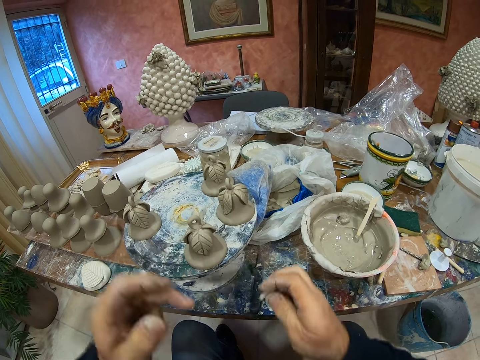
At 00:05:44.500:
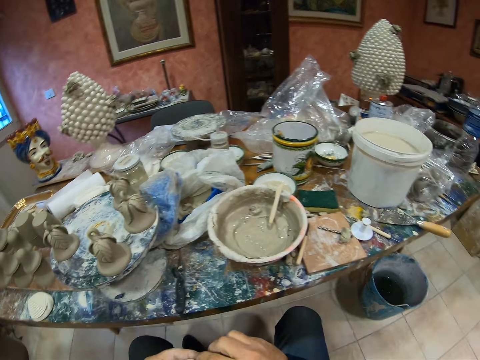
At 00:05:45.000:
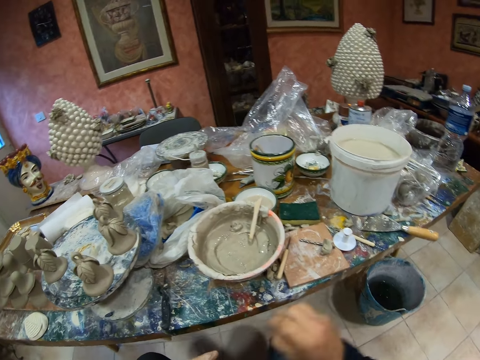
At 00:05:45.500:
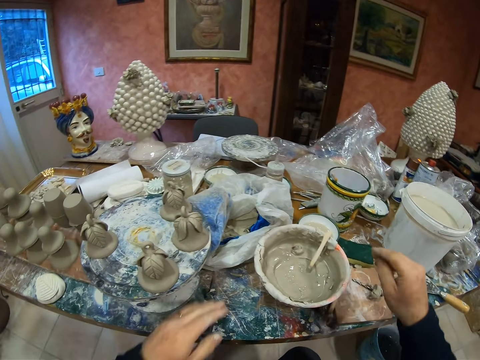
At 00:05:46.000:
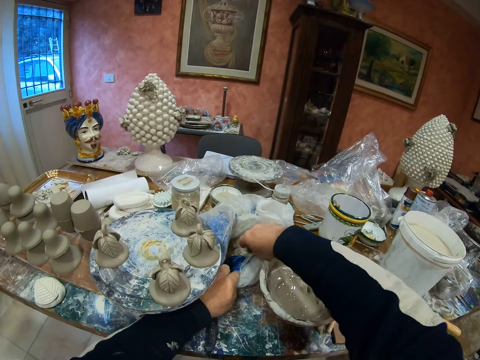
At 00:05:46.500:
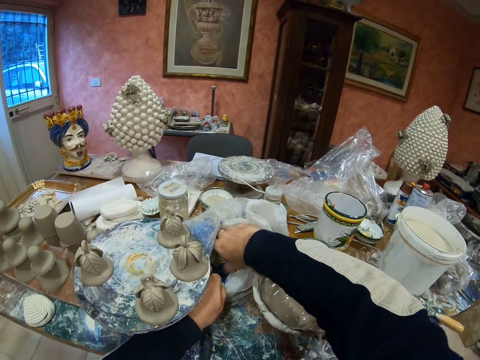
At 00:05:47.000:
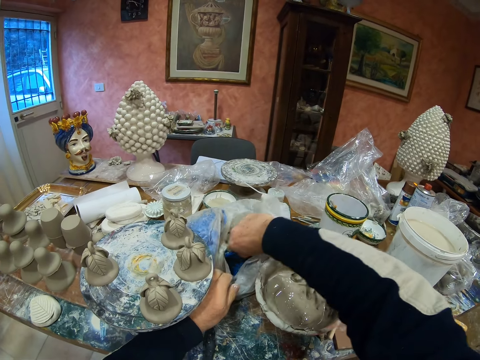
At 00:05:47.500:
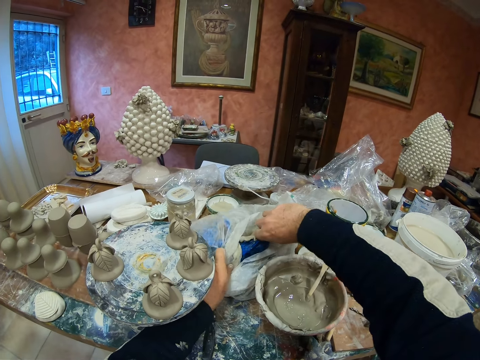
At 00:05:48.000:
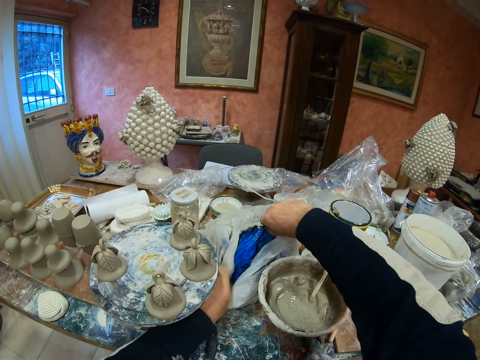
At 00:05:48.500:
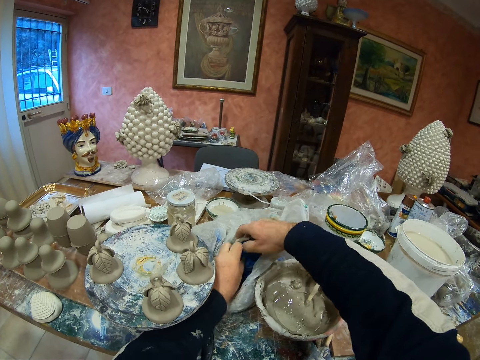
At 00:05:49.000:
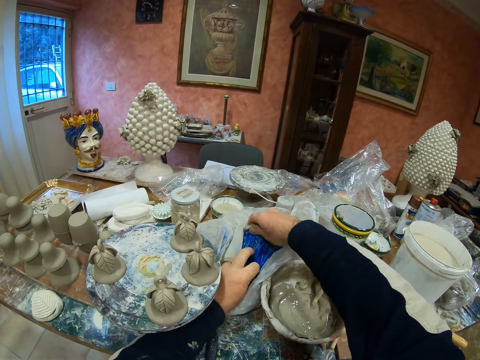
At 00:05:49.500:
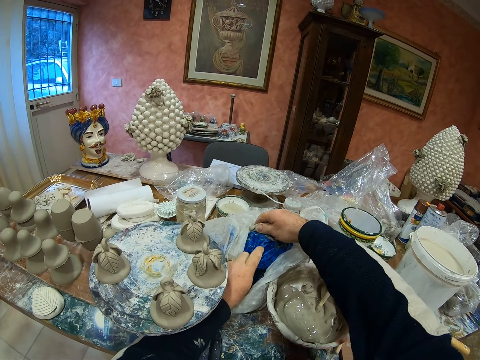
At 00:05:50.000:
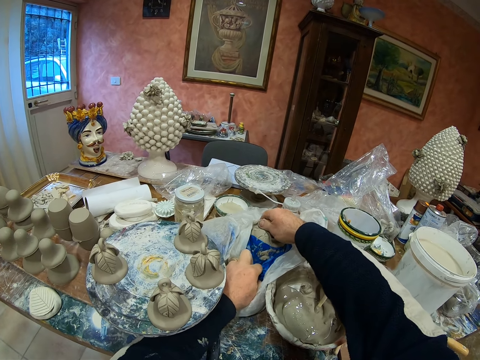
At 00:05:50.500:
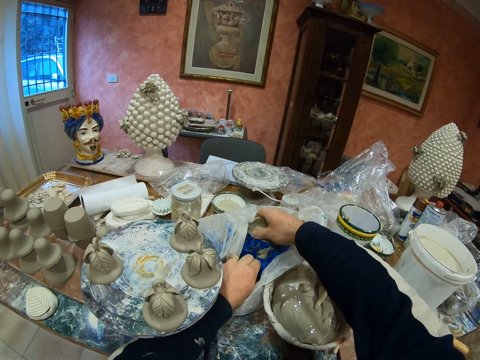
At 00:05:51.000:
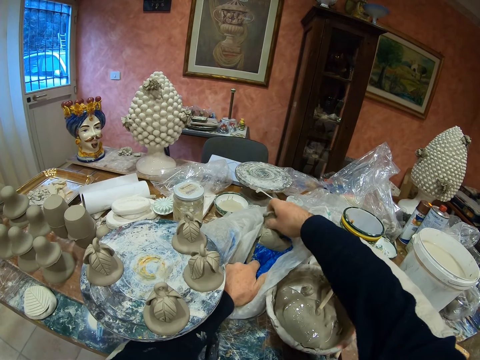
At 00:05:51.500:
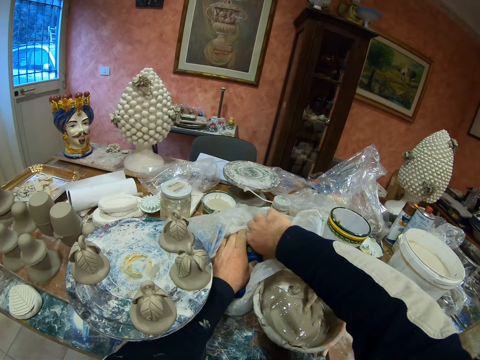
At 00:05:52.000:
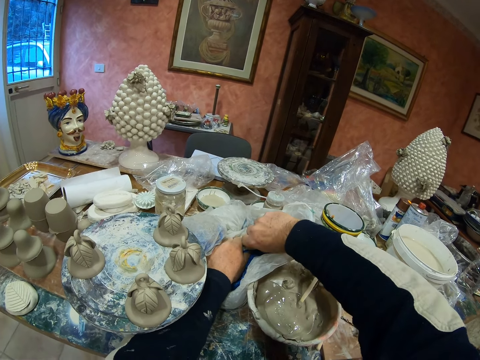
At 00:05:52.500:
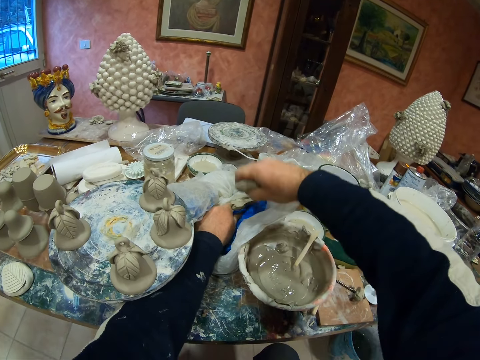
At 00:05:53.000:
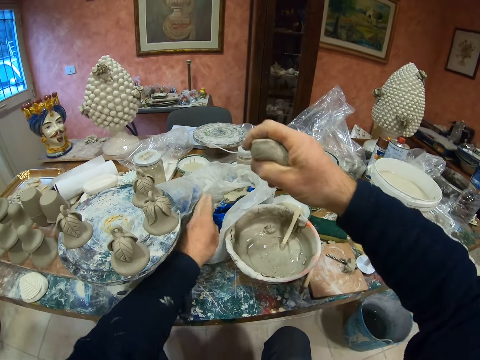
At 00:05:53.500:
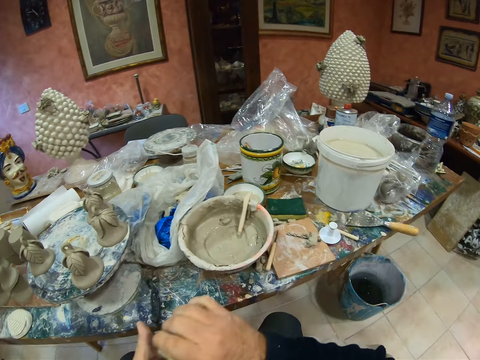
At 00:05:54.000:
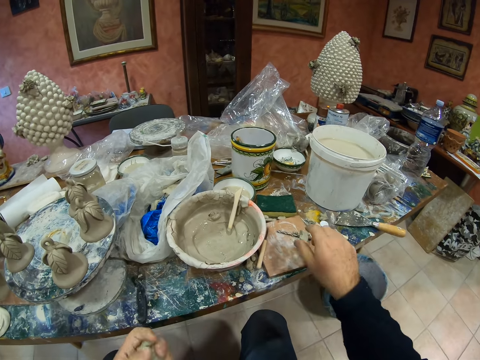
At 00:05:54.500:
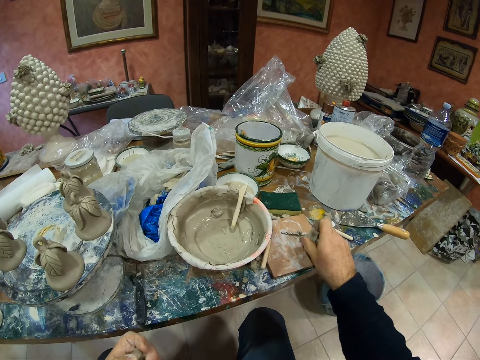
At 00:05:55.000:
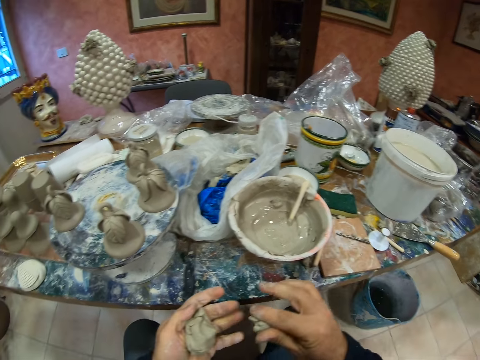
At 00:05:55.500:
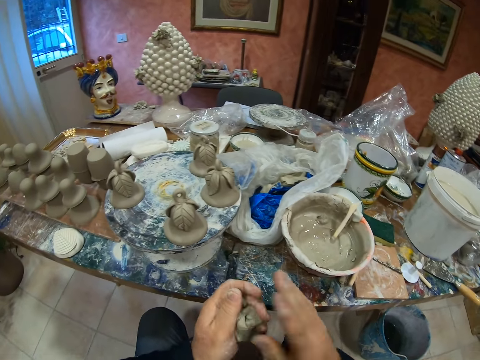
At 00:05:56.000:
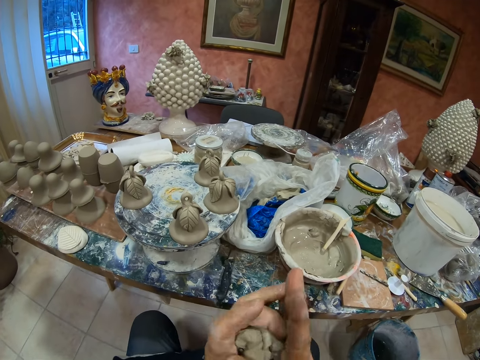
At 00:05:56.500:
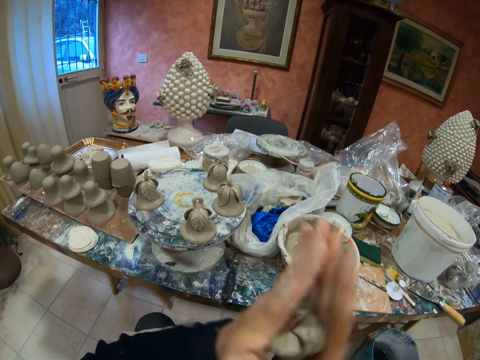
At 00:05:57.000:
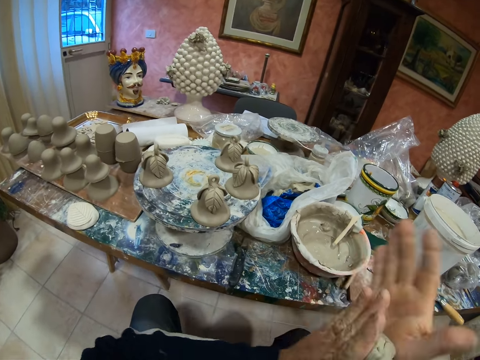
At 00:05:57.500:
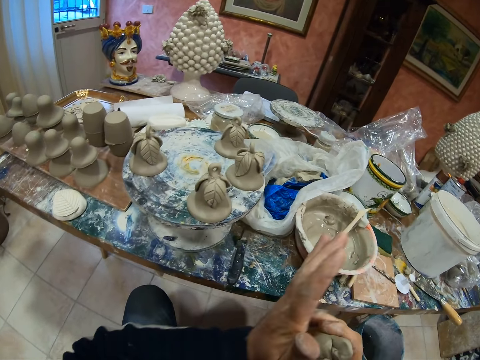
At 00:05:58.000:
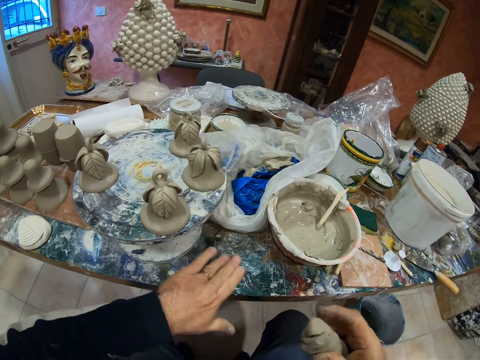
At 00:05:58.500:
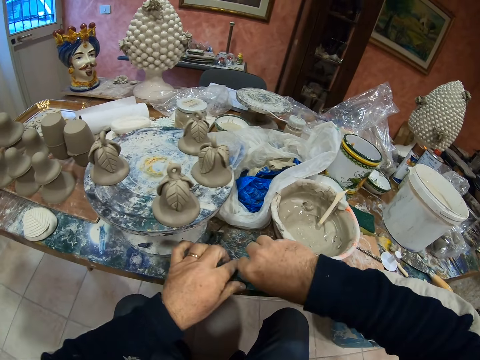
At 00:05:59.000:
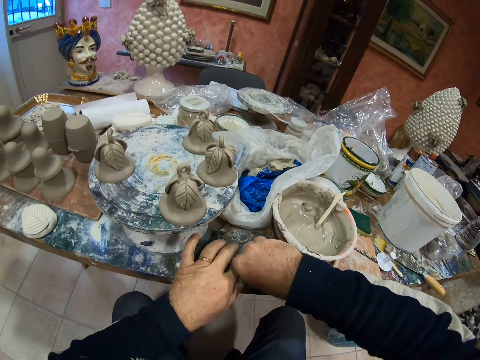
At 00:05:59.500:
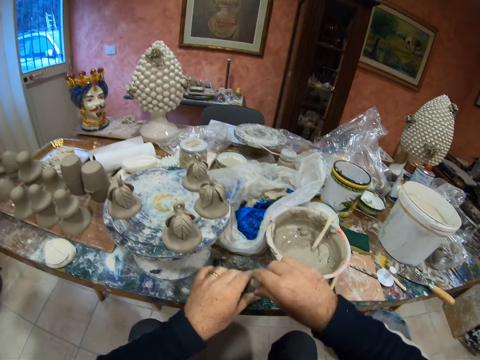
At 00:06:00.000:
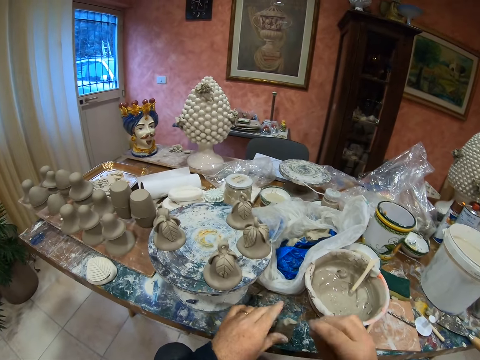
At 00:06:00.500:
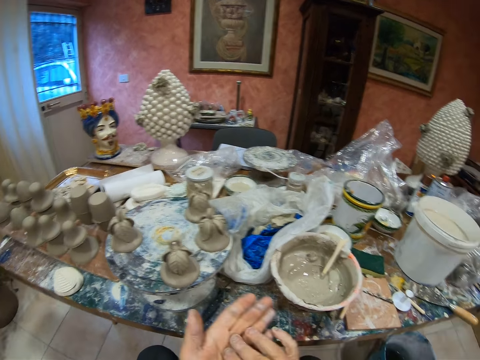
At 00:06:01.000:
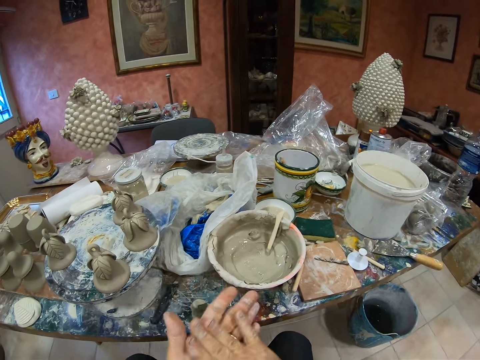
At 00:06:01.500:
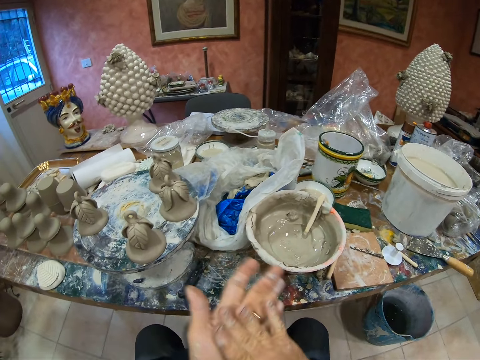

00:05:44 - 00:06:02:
The camera wearer picks clay. He cuts the paste in the plastic bag. He rolls the paste with his hands and molds the clay.

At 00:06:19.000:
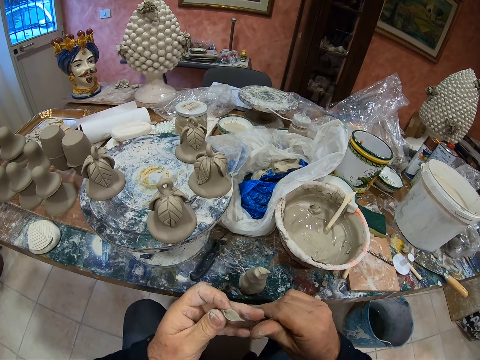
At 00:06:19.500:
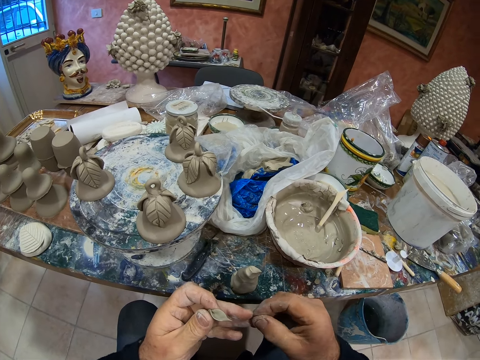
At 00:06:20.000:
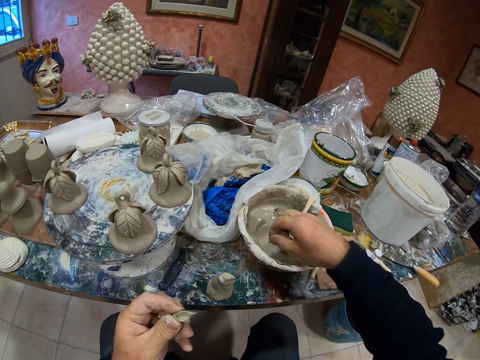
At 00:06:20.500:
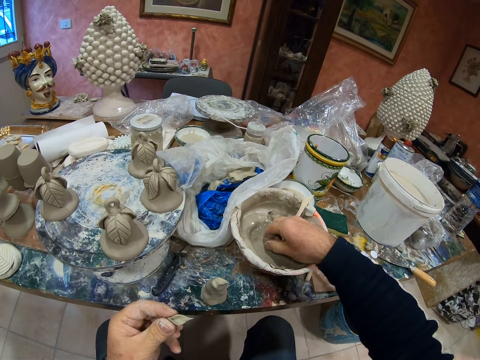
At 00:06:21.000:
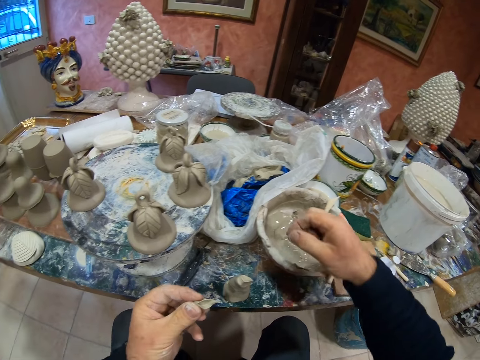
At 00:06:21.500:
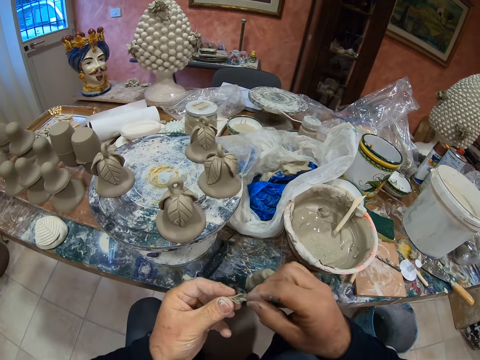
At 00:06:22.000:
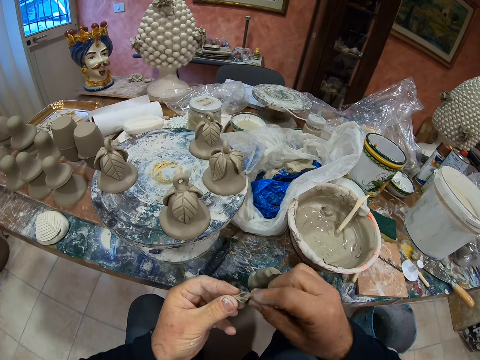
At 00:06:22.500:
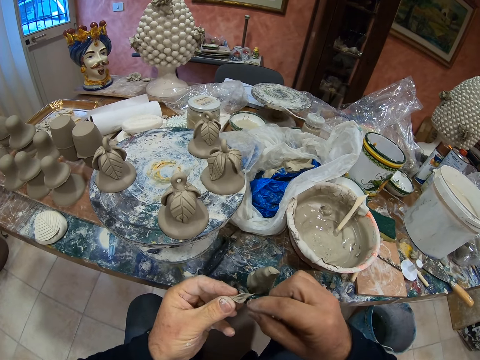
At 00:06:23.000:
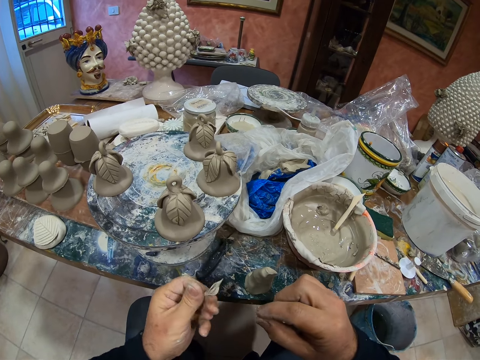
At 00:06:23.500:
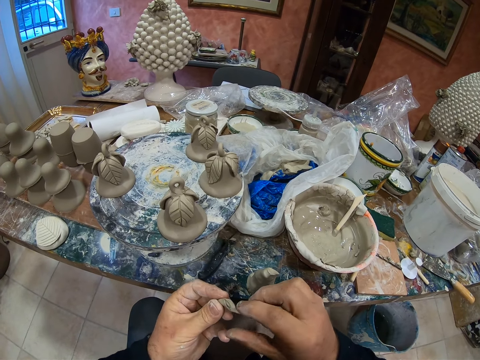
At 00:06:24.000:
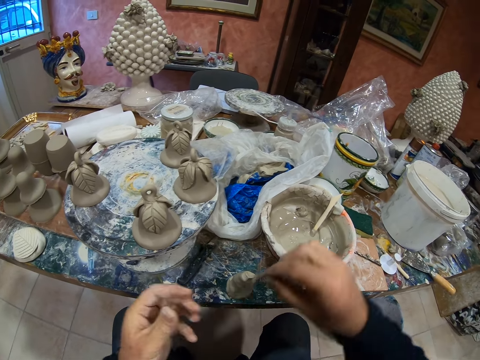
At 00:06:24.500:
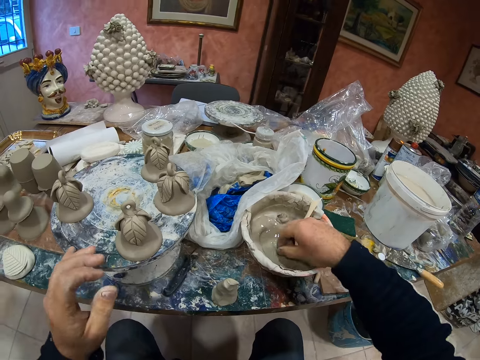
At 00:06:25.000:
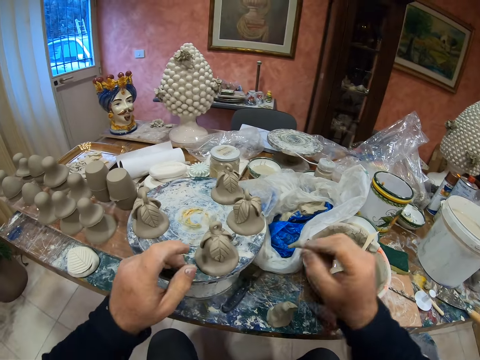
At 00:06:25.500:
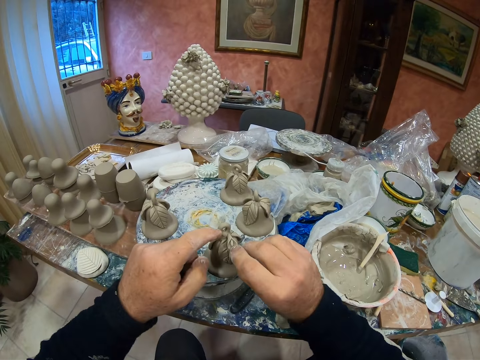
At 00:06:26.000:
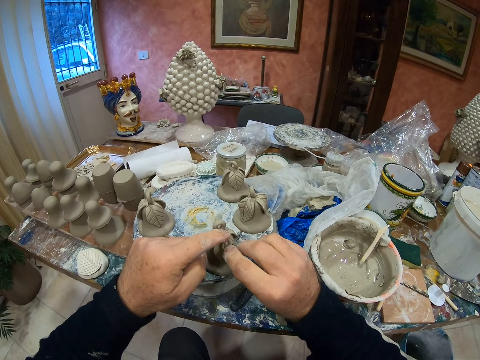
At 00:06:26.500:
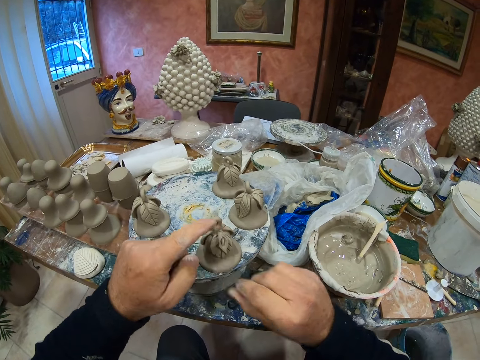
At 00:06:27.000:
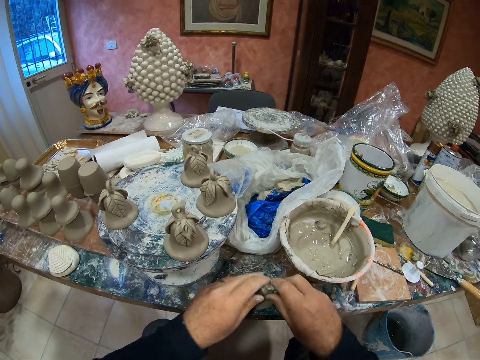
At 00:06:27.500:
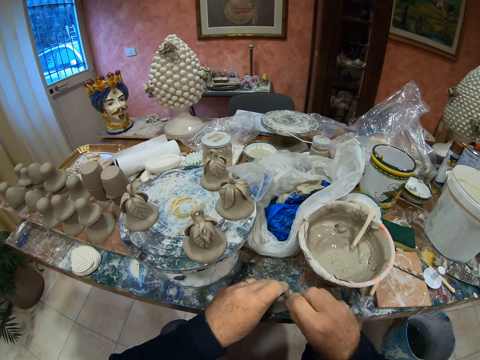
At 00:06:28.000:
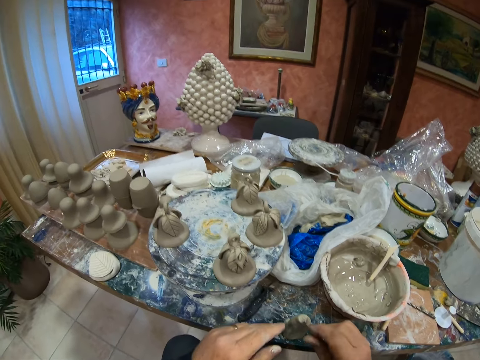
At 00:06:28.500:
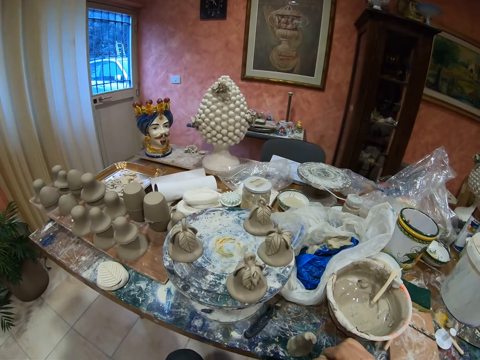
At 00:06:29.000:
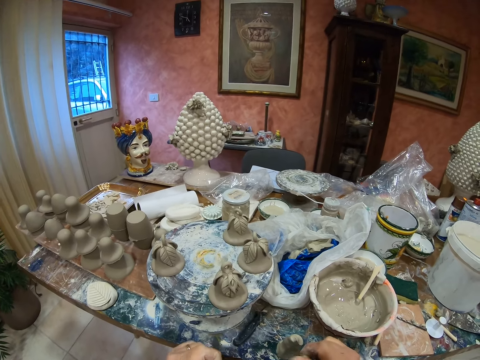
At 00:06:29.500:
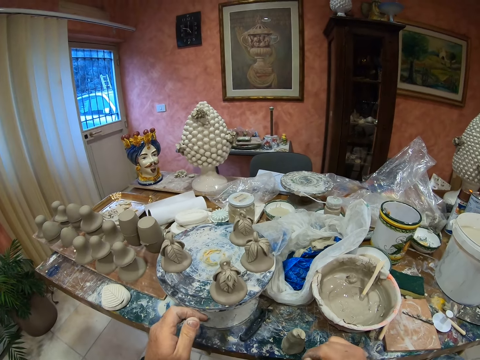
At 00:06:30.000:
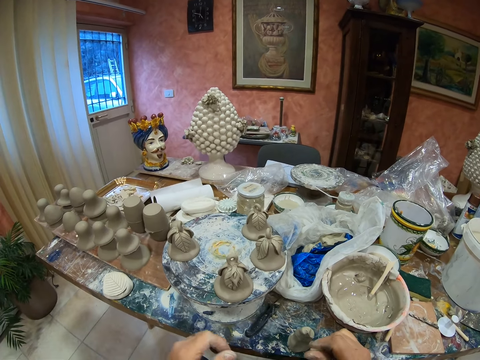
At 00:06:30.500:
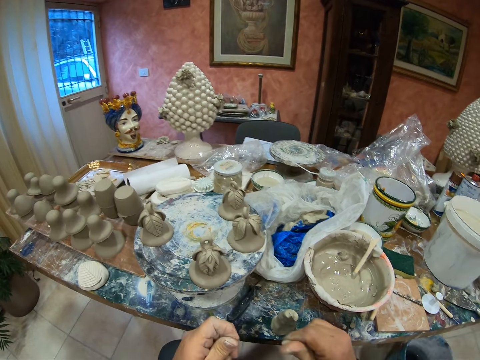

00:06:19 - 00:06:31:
The camera wearer dips the paste in the cement mixer. They fix the paste in the statue and cut the paste on the table.
